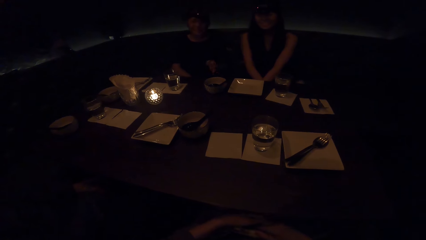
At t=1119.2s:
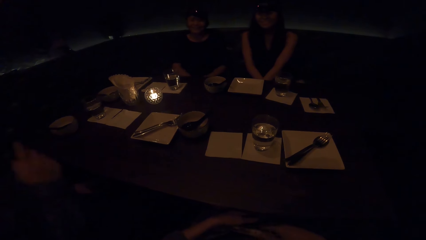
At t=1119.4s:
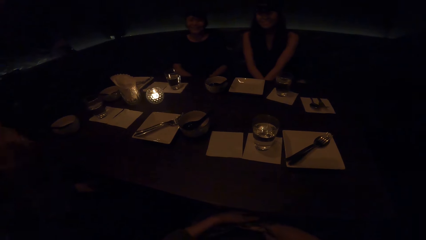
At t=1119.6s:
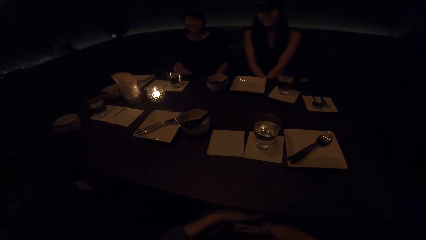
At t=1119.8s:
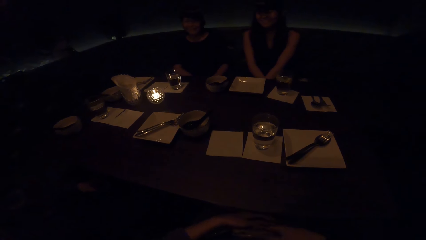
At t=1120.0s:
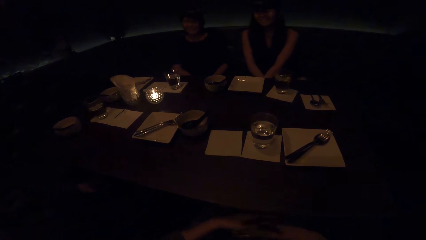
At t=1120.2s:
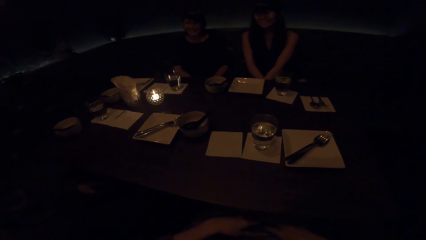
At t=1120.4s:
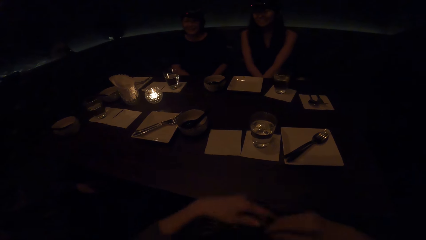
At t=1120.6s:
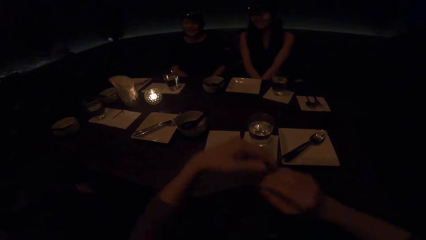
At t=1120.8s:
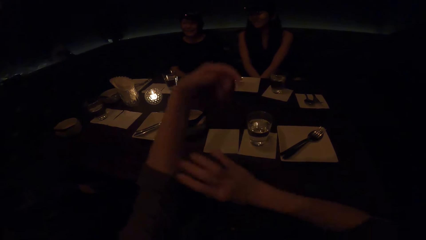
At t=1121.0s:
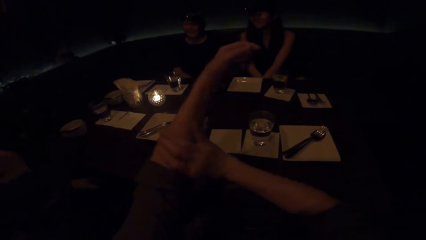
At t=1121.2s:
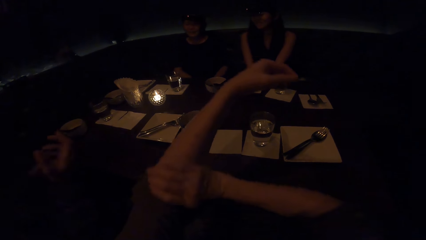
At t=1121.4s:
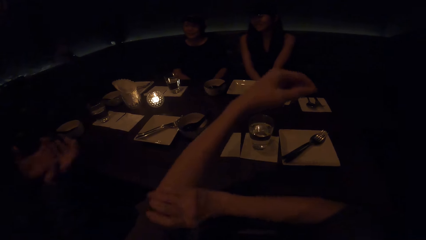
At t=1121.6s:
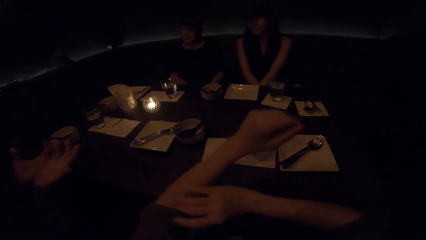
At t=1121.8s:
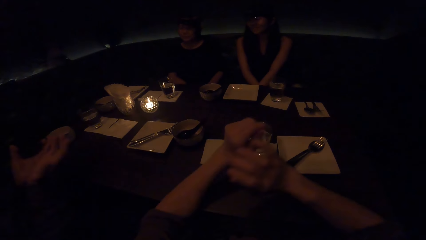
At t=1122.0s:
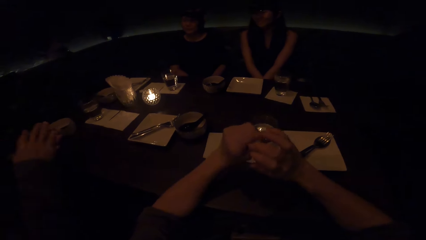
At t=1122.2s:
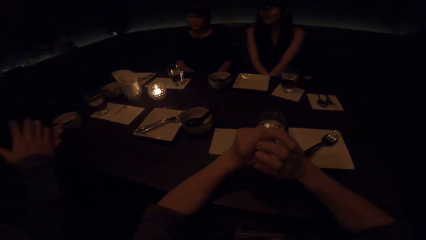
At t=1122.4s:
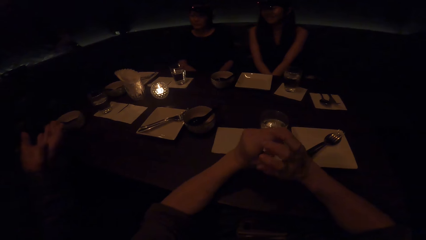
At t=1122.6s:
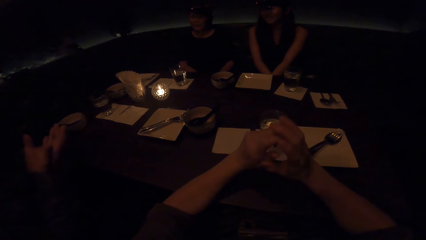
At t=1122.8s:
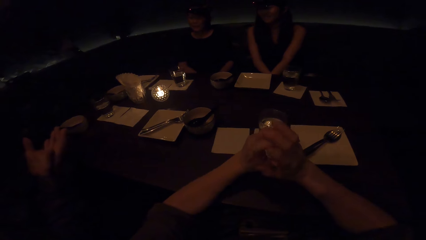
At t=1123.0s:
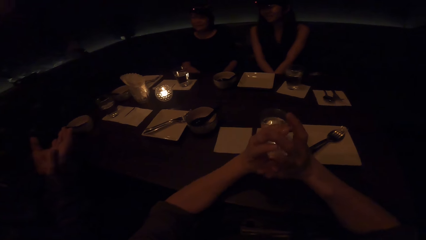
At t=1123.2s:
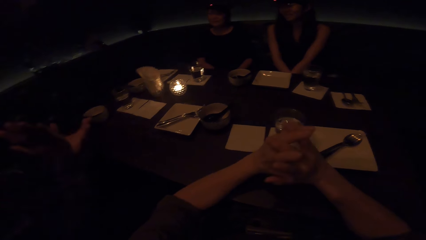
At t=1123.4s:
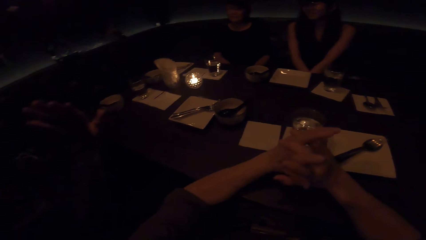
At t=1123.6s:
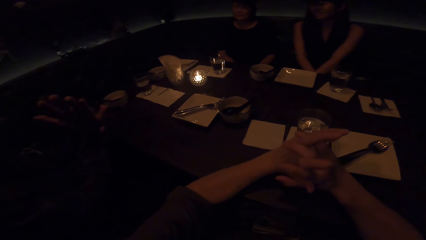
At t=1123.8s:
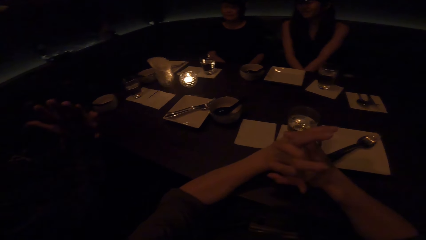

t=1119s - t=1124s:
The camera wearer folds her top. She folds her hands on the table.

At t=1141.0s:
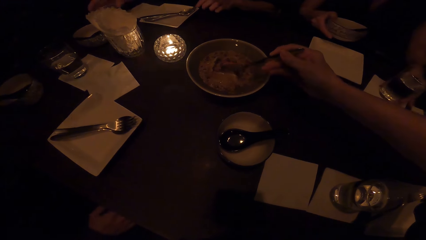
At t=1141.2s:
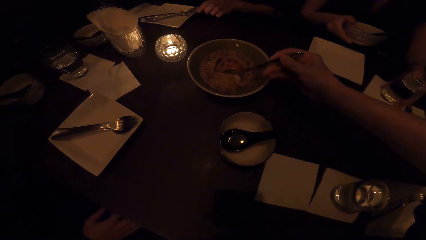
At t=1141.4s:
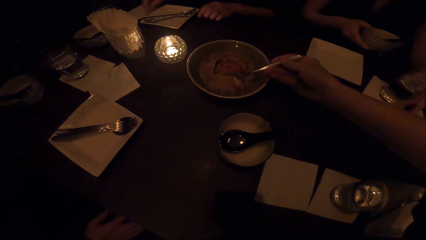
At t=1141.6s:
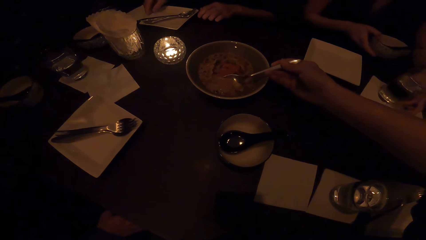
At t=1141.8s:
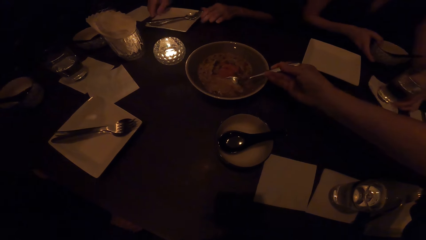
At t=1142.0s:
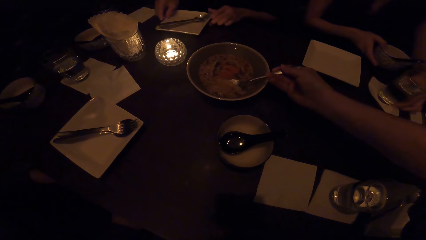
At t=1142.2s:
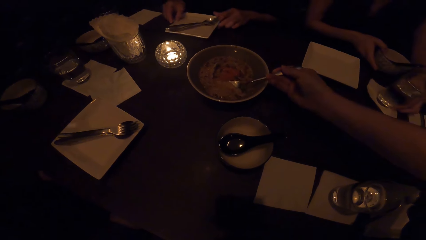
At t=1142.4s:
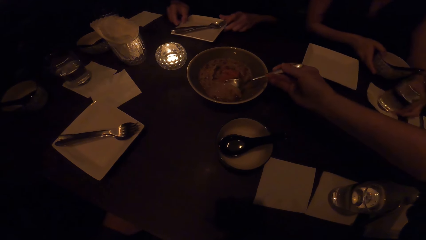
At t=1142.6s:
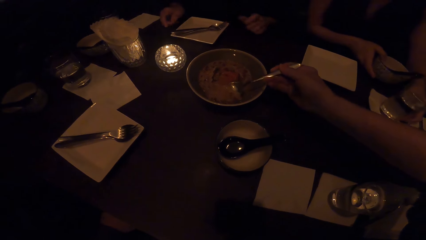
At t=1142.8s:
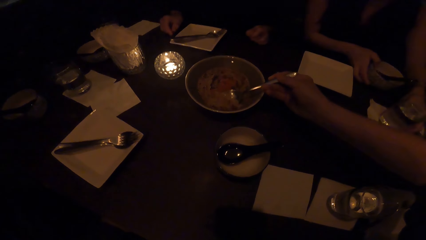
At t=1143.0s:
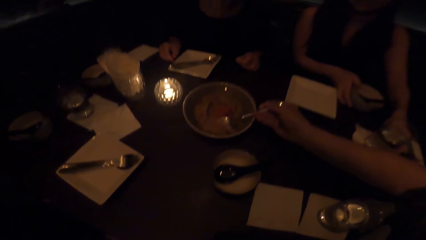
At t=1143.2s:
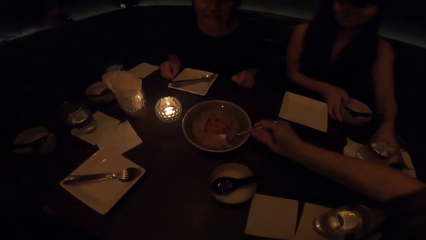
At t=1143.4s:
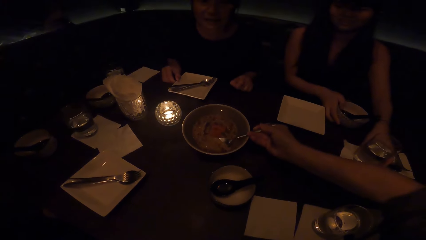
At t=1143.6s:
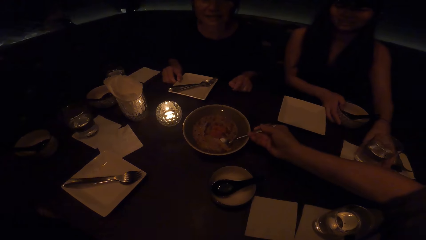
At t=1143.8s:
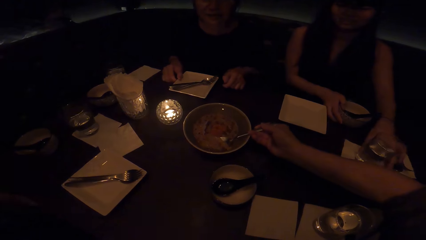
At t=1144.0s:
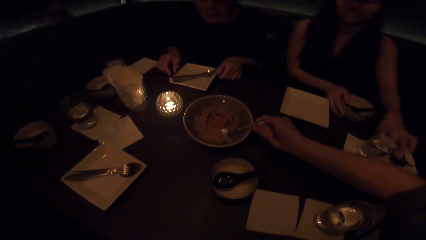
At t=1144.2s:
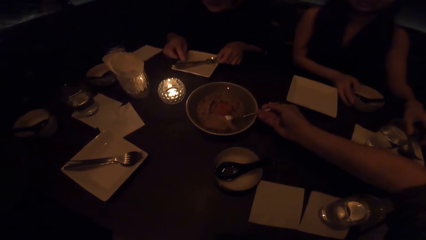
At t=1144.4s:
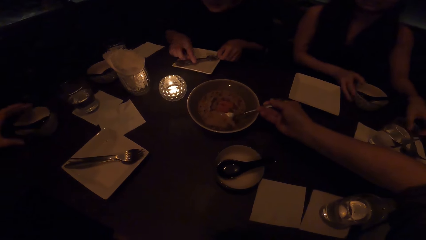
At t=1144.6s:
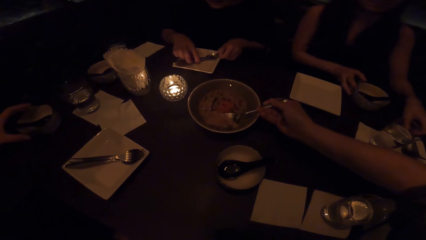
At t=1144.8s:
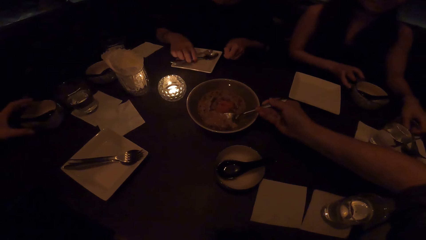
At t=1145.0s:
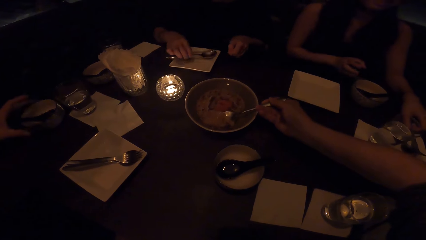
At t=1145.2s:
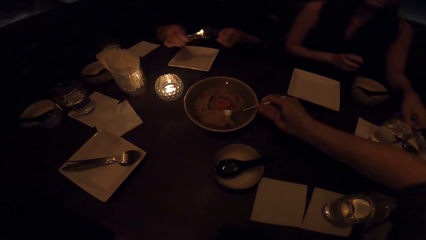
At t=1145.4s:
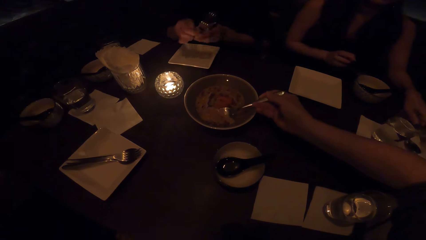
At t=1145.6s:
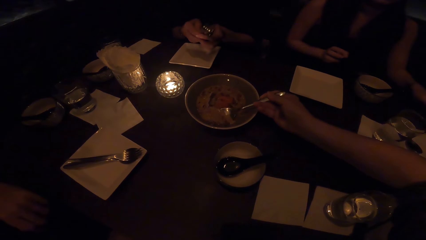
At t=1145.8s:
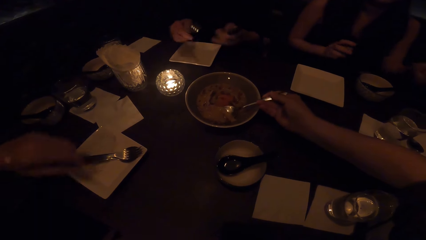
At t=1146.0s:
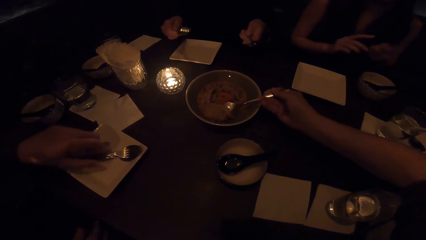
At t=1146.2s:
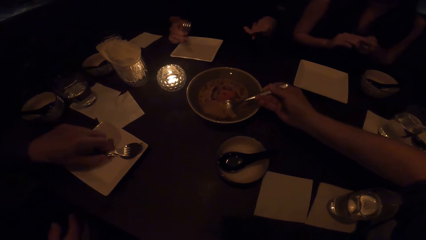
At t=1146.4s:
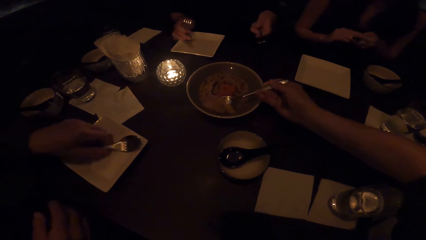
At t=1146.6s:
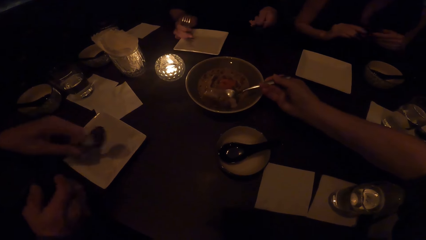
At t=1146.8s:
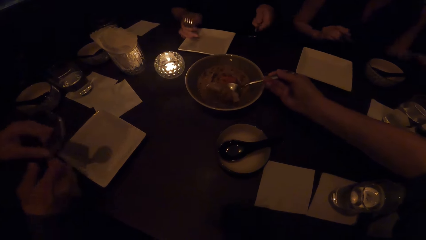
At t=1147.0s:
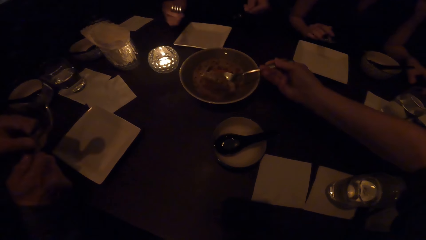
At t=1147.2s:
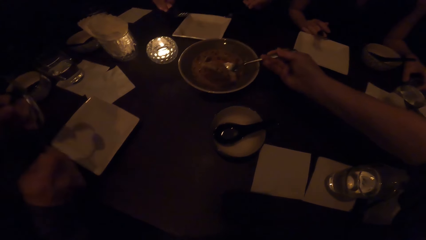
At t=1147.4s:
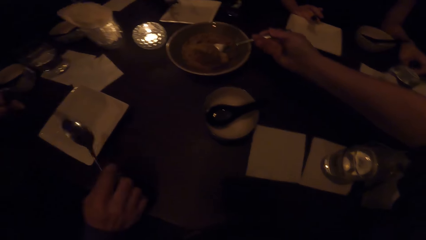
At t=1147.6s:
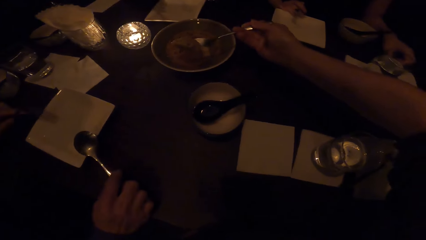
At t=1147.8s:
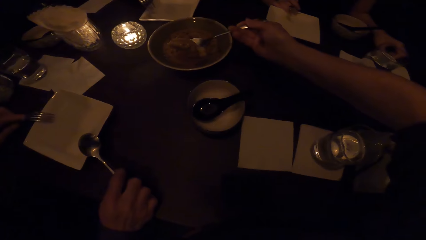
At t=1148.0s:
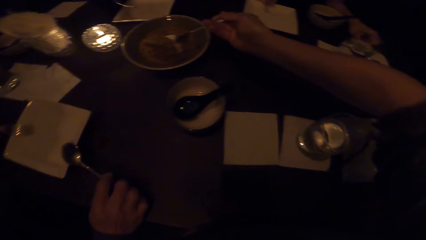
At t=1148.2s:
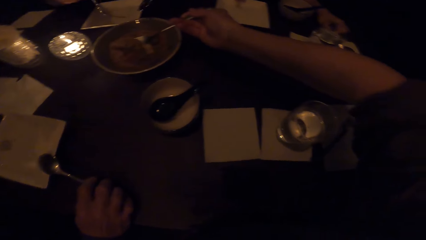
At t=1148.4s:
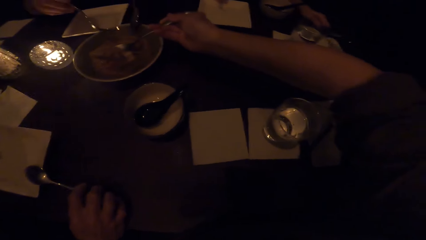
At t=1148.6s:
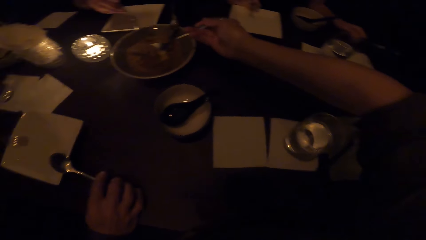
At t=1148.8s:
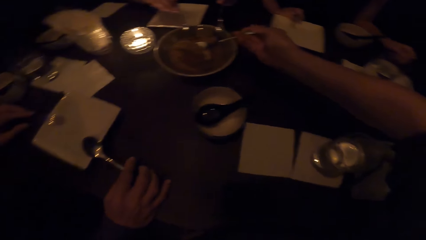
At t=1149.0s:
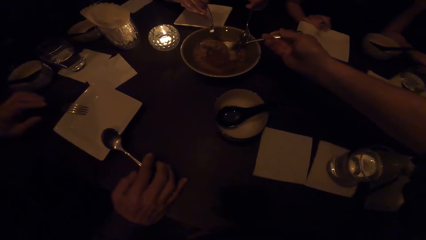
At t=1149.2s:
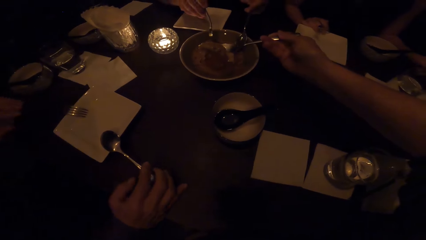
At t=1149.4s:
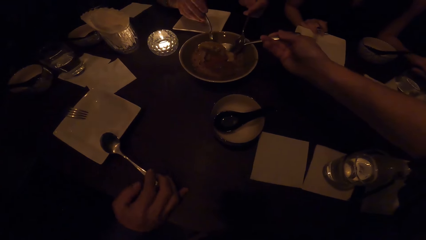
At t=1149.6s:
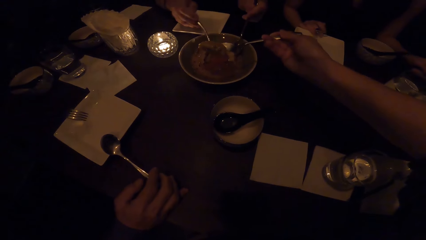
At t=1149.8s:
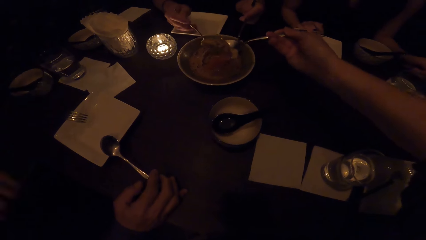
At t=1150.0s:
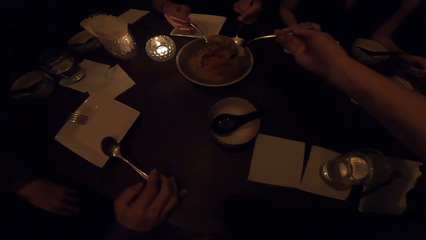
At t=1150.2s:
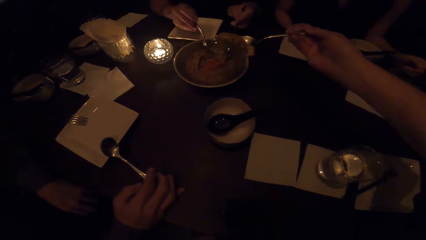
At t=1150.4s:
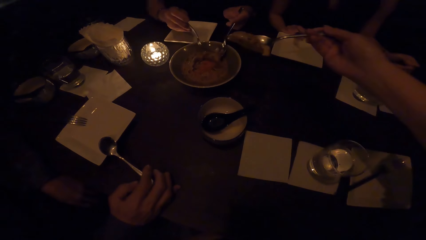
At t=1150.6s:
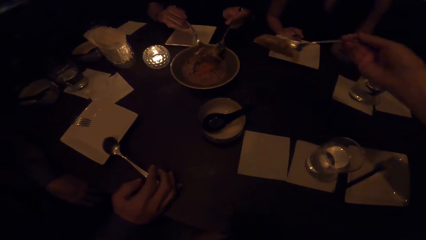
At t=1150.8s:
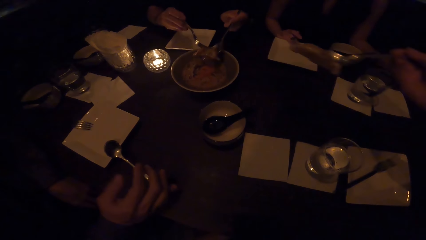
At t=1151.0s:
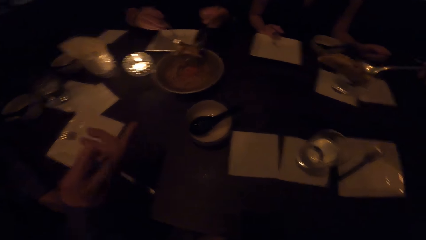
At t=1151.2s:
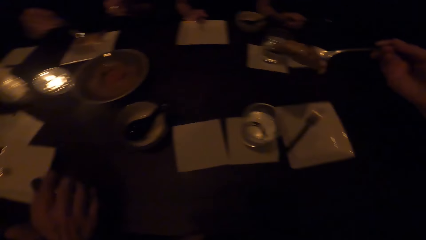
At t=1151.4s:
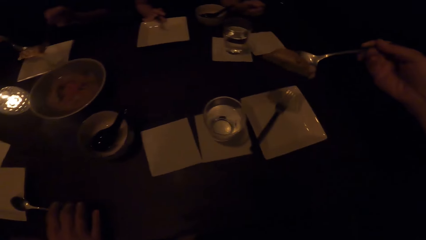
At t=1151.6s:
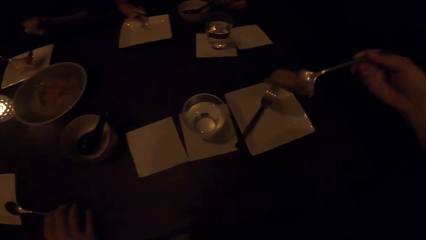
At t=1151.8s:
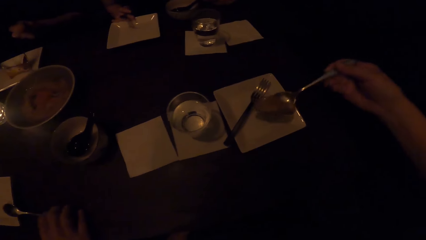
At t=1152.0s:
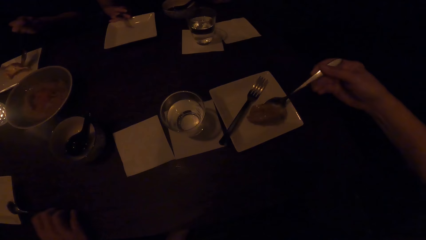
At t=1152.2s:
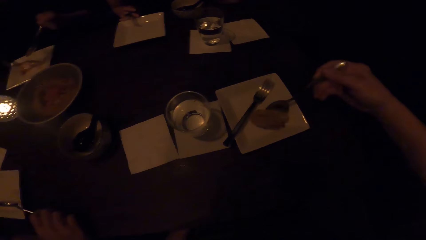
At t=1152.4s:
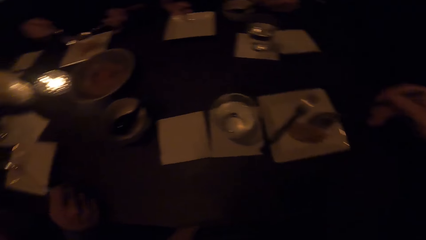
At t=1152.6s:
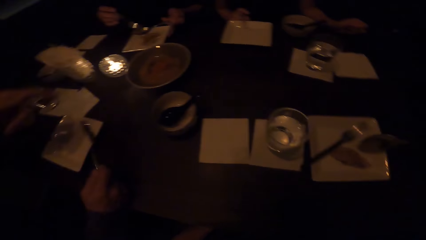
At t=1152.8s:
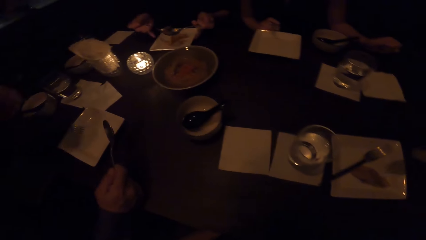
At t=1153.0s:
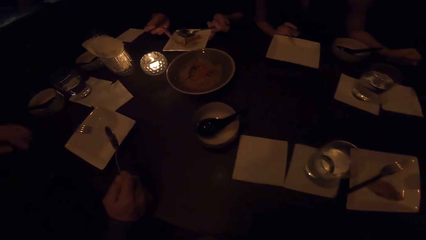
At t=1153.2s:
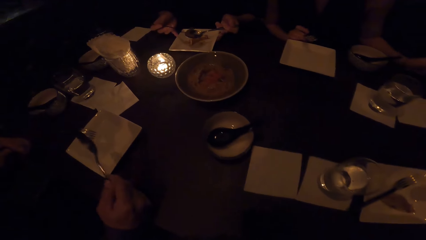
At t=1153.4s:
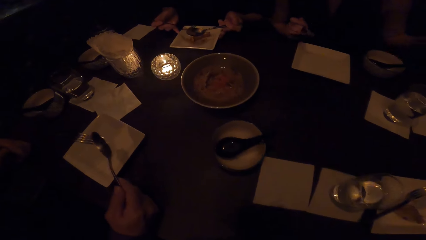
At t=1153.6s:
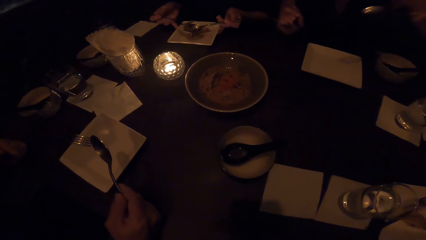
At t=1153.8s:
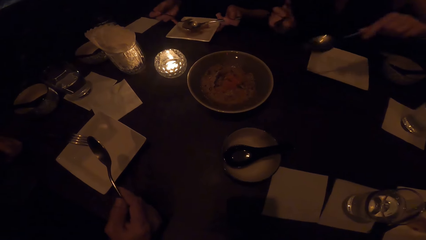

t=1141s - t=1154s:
Three people serve themselves food. The camera wearer interacts with them. A man picks up a spoon from the plate. Another man serves food from the table.
